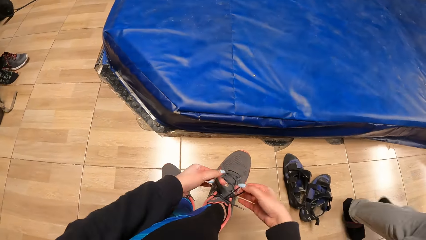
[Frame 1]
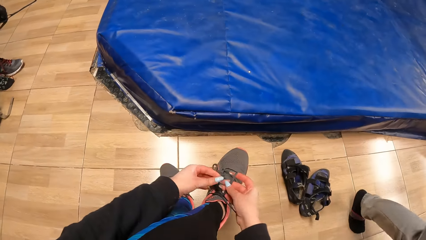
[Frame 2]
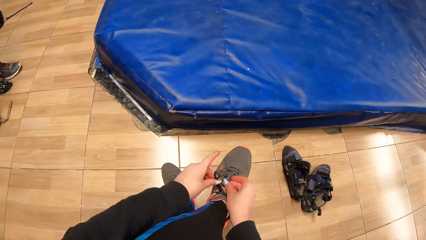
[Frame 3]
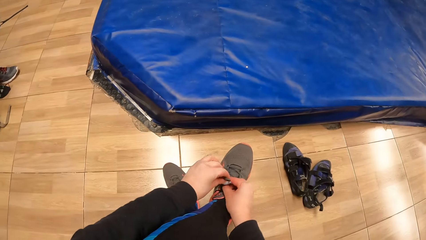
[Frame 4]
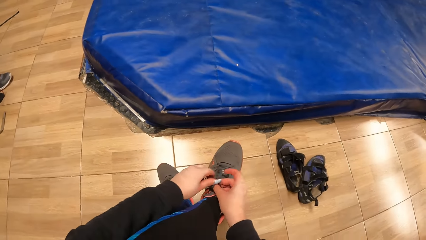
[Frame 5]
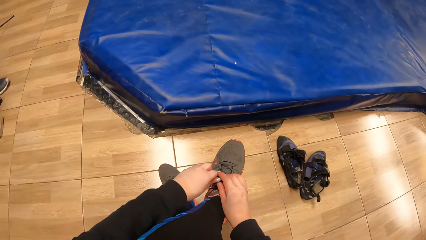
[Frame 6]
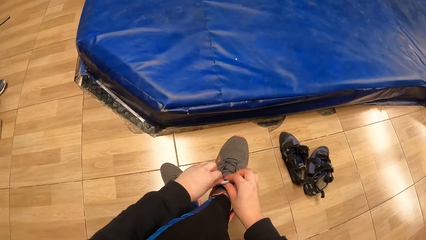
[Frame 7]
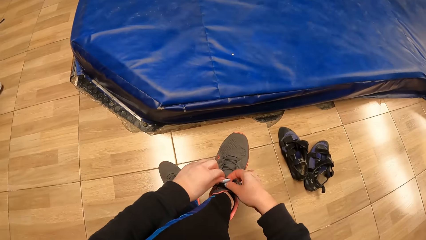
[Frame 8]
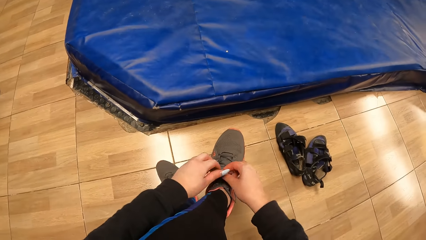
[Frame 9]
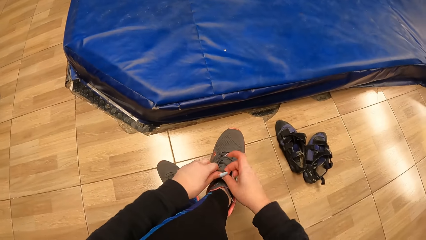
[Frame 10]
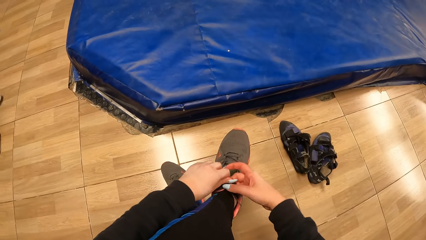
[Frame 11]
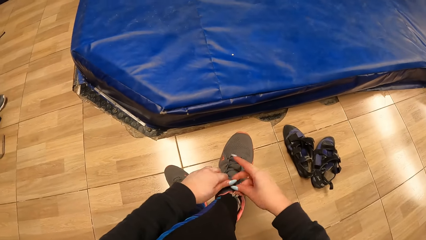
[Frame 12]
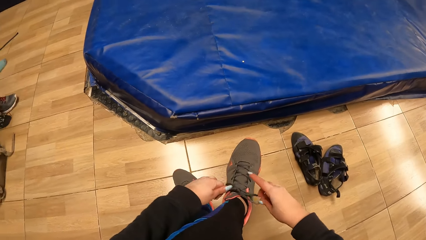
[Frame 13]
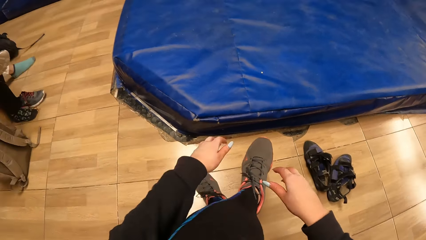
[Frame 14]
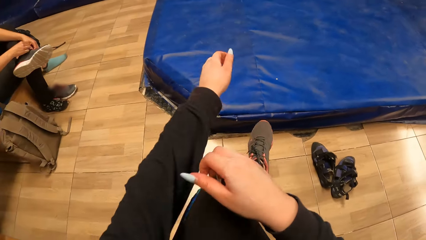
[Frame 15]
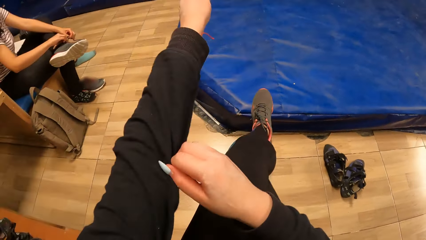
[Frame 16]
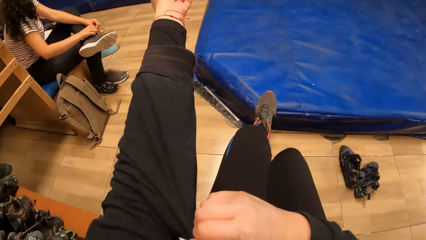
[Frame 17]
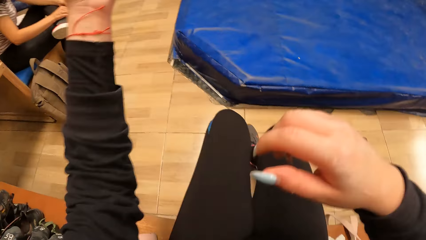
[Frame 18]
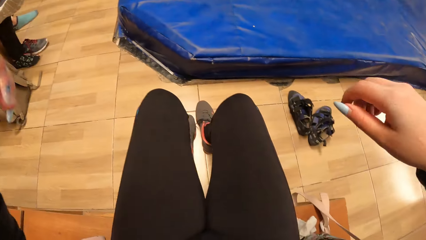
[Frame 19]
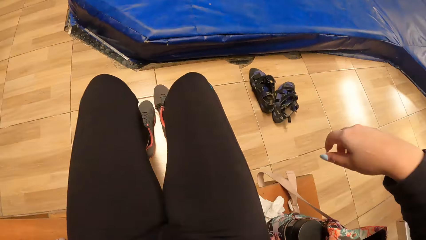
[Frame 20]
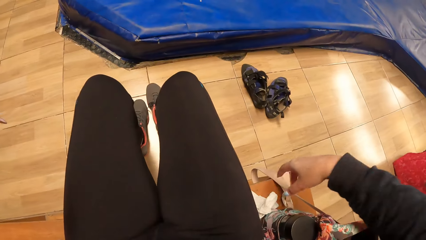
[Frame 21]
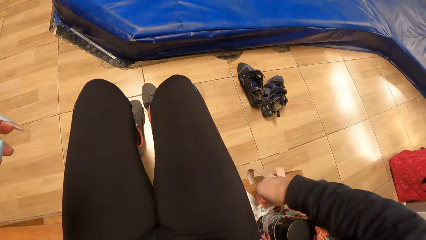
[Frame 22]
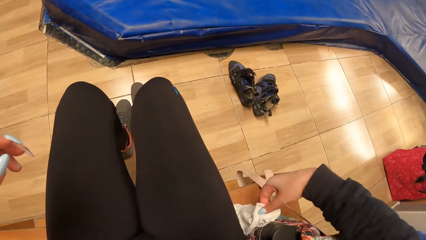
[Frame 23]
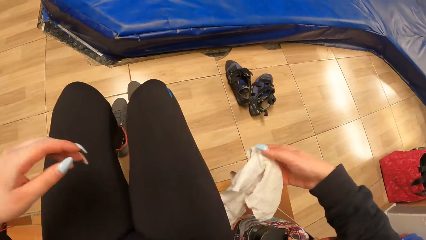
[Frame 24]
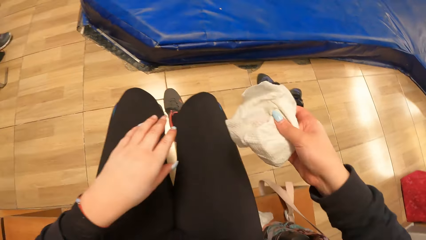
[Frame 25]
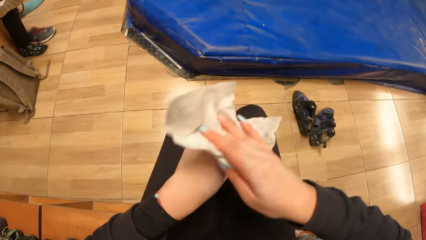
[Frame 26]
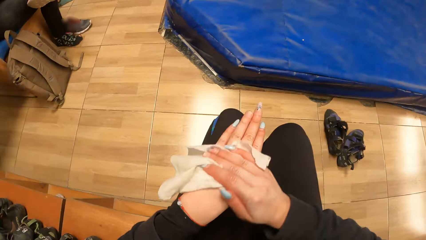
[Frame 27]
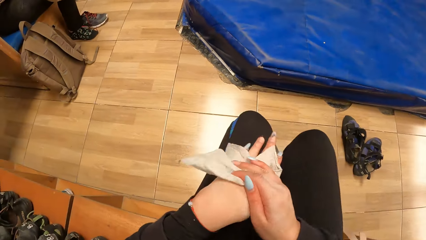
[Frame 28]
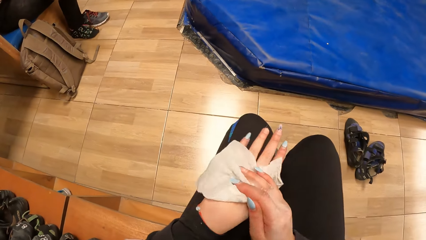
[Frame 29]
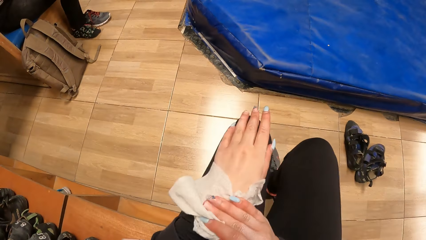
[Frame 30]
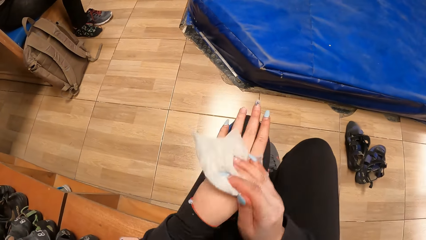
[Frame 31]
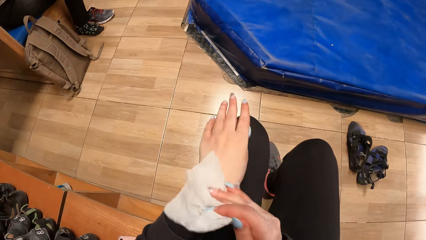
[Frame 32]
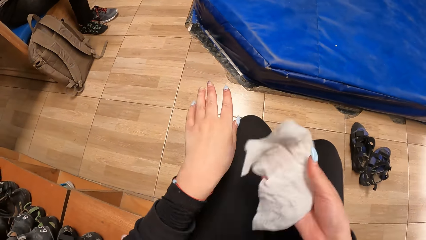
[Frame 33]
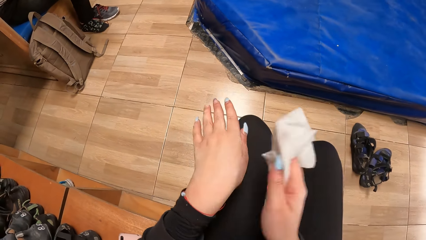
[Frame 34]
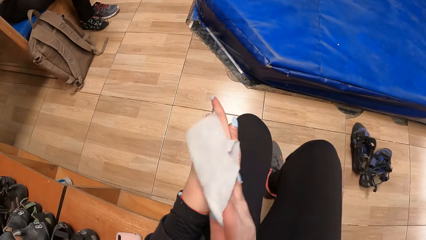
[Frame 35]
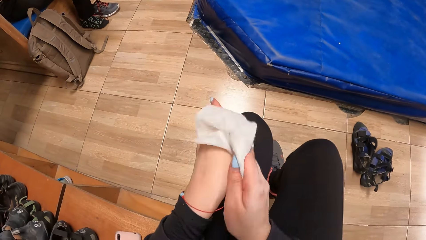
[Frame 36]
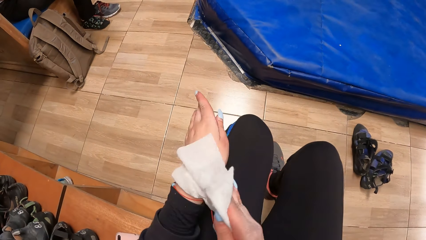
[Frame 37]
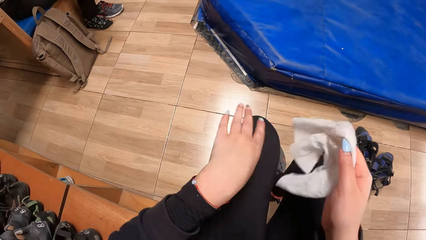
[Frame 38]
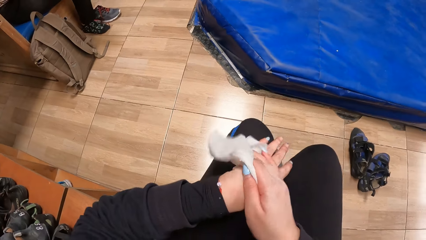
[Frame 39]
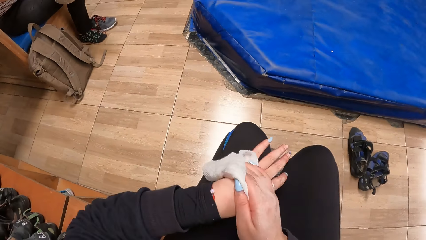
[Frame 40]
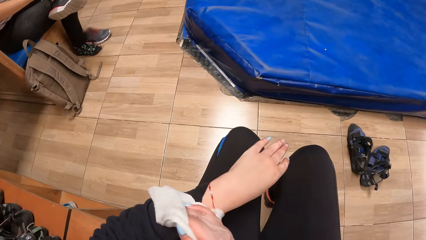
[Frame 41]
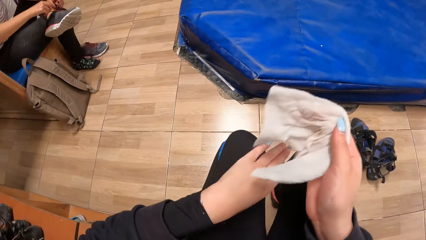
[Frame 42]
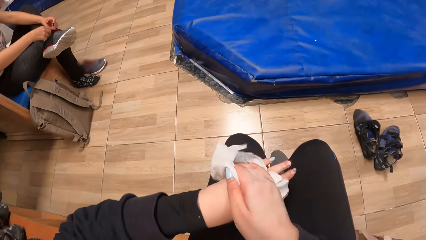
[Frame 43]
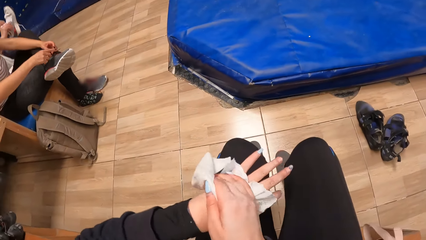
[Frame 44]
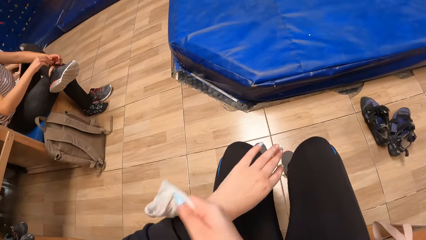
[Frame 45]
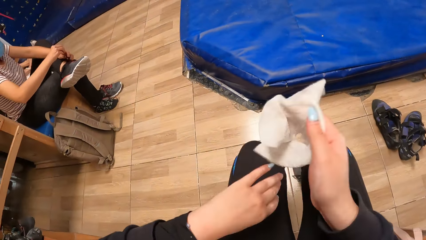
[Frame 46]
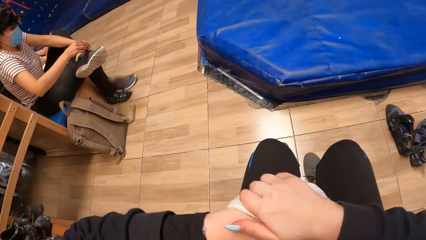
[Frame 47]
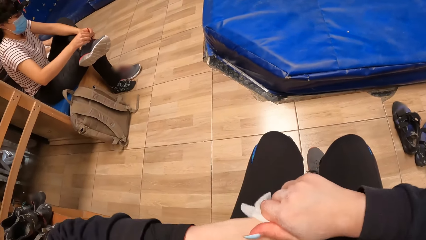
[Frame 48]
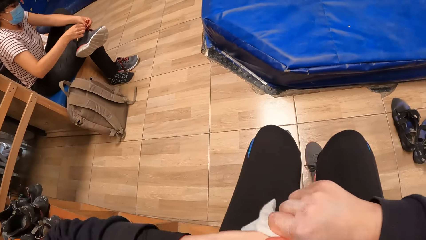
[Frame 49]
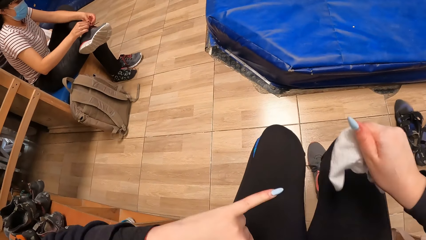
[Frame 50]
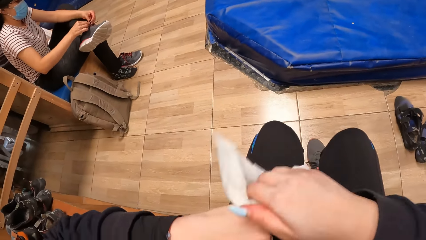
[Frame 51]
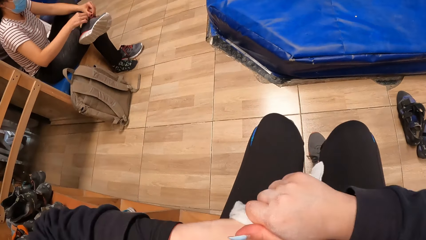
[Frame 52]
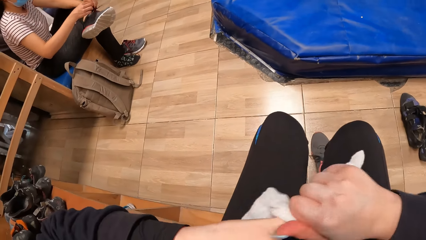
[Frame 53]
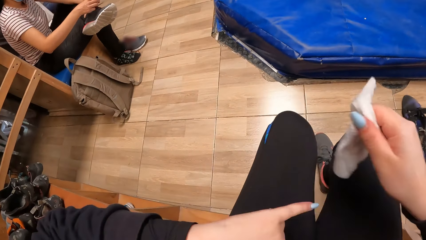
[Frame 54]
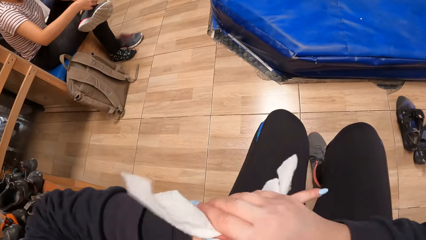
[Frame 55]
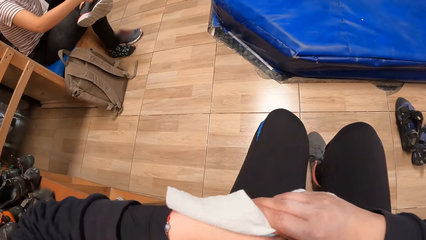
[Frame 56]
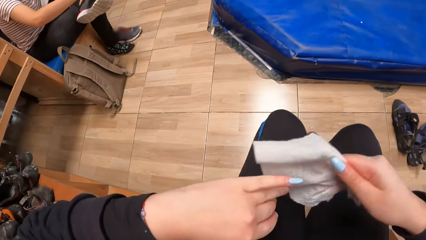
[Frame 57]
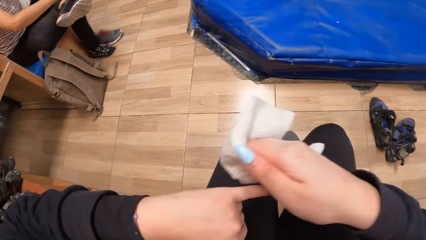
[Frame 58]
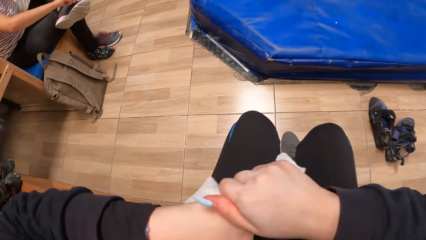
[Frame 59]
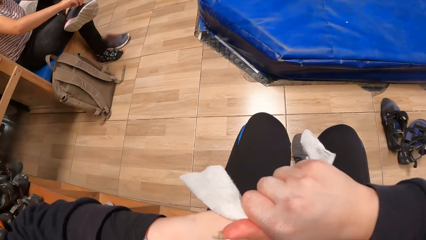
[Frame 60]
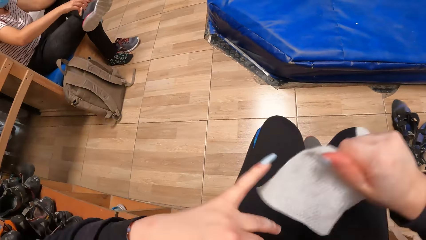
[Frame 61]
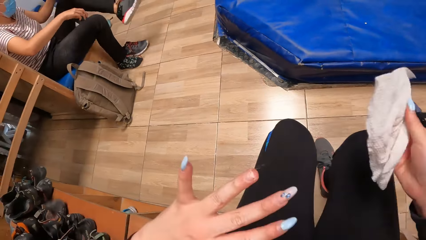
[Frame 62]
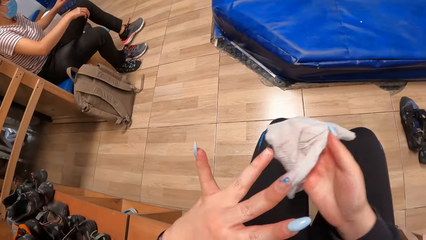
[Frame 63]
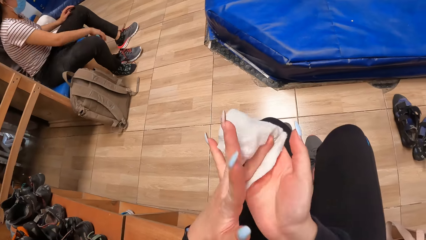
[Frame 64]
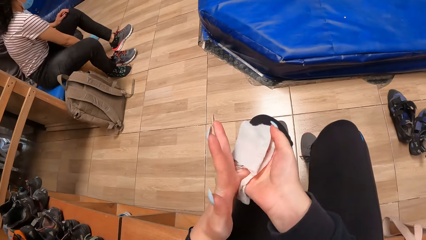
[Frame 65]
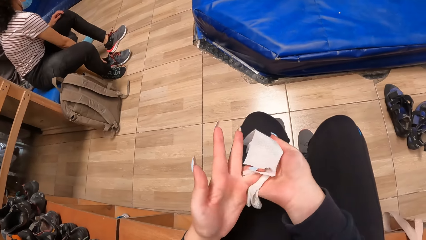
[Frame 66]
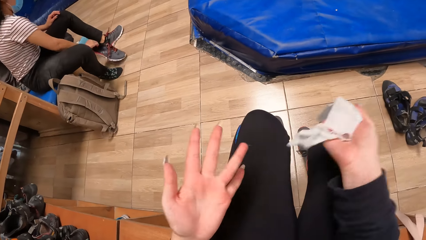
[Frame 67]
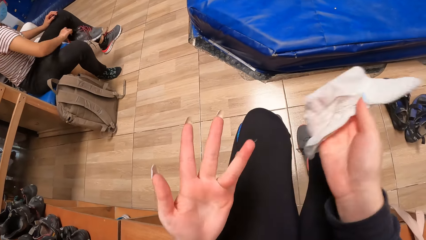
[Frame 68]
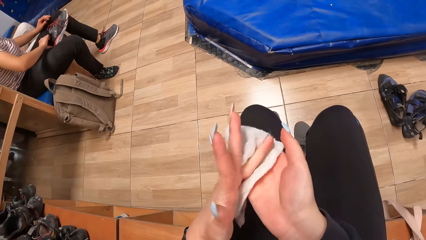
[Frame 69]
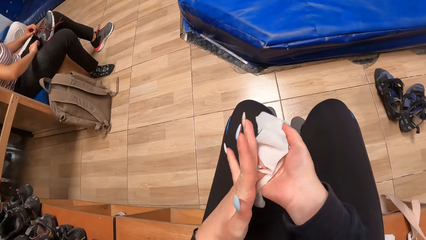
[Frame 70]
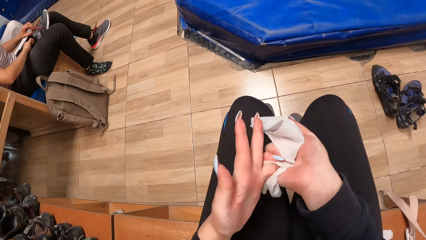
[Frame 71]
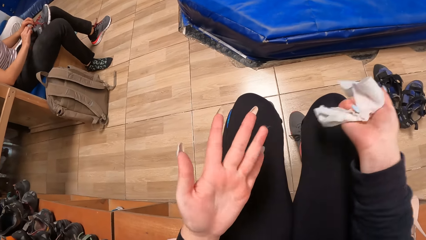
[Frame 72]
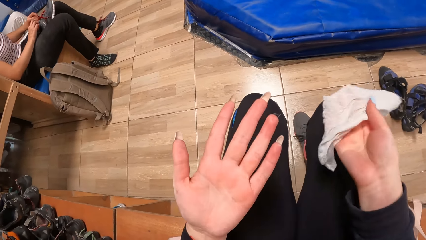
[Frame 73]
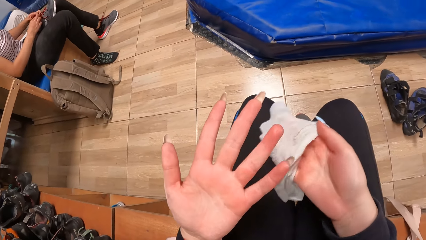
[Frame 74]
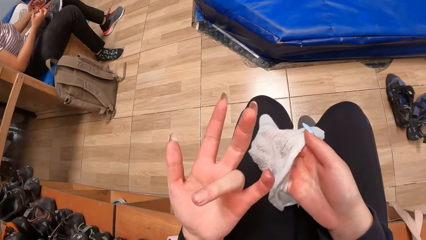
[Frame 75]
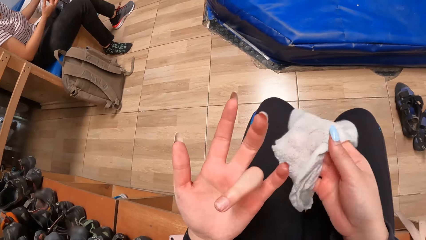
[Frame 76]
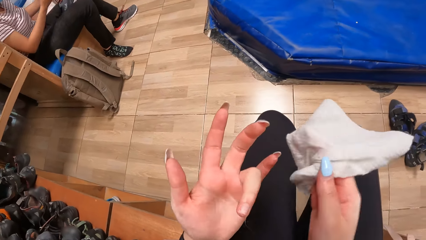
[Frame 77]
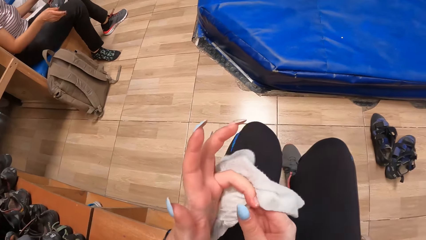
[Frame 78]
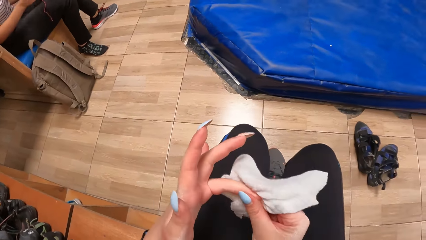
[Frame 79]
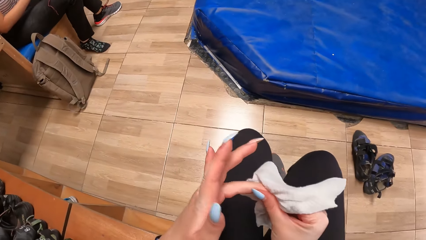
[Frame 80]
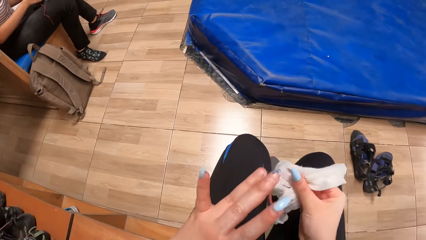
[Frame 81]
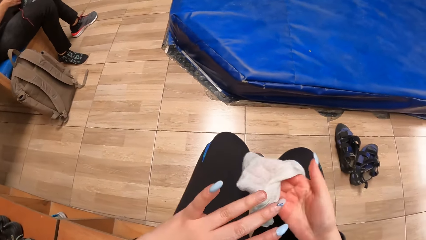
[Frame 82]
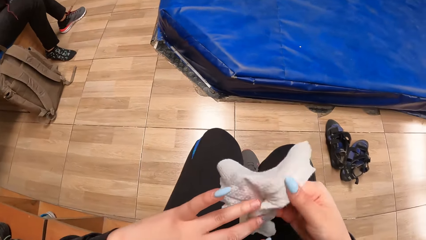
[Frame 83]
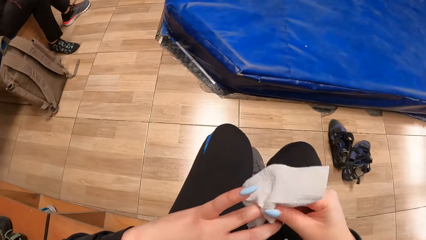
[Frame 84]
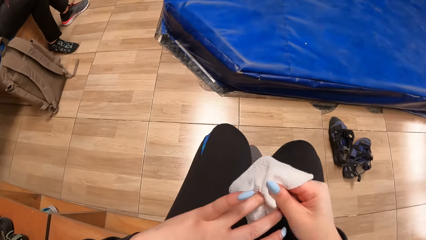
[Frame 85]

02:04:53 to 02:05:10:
The camera wearer adjusts her left sleeve with her right hand. She pulls the sweater. She picks a wipe from the bench with her right hand. She wipes her hands with the wipe in her right hand.
